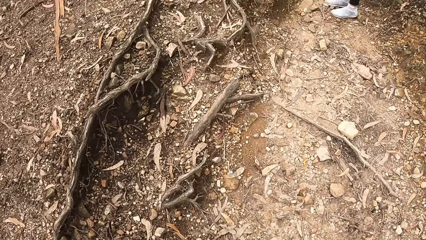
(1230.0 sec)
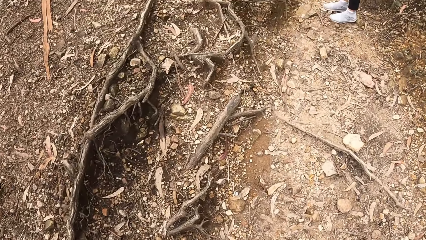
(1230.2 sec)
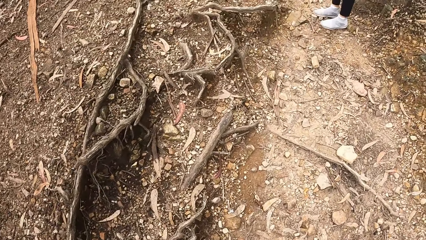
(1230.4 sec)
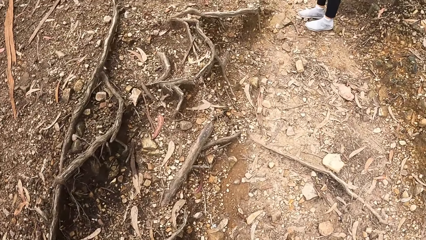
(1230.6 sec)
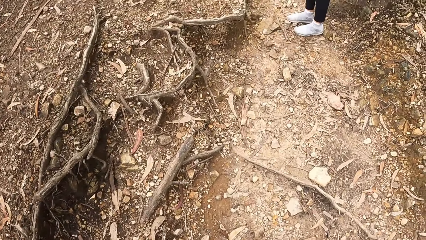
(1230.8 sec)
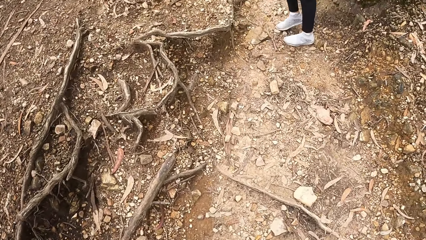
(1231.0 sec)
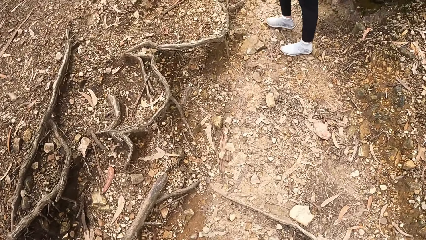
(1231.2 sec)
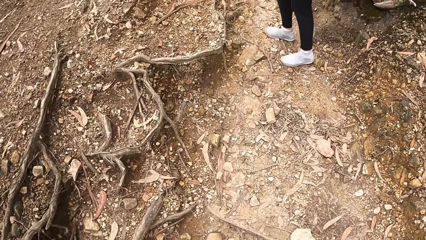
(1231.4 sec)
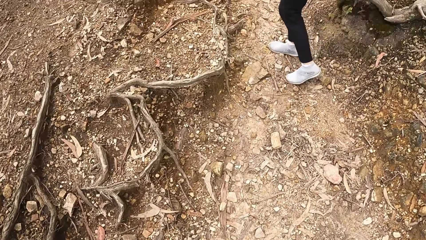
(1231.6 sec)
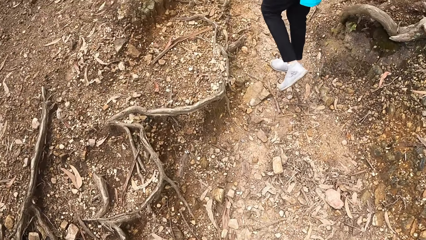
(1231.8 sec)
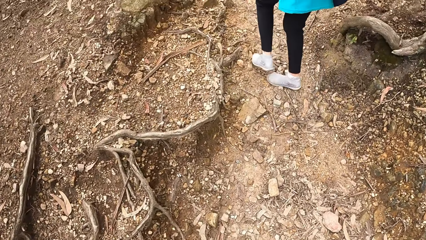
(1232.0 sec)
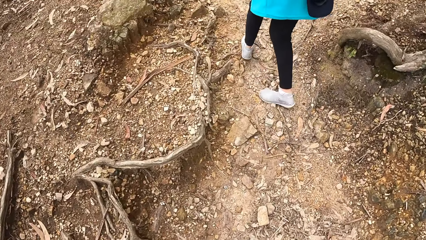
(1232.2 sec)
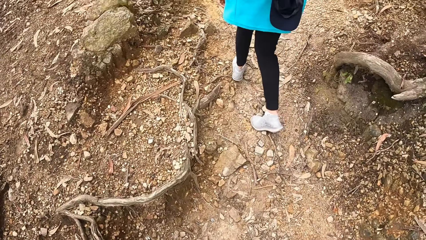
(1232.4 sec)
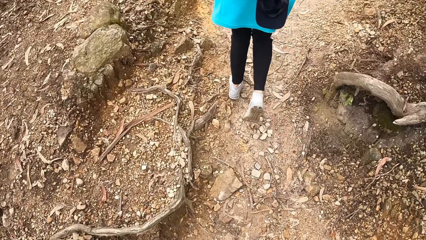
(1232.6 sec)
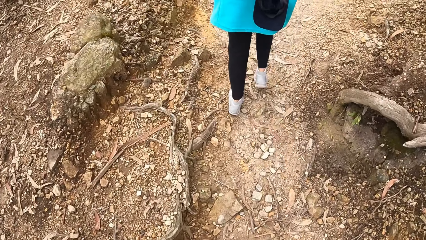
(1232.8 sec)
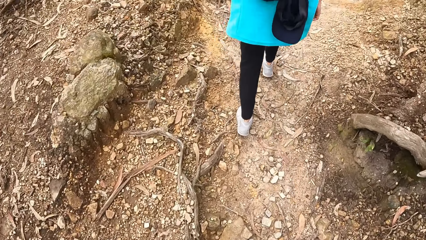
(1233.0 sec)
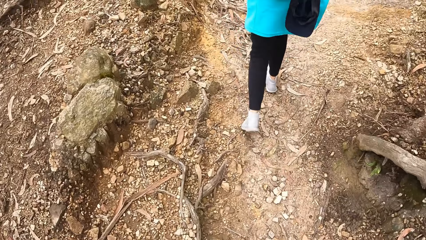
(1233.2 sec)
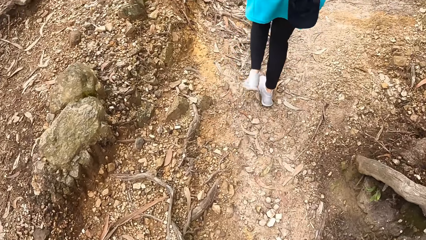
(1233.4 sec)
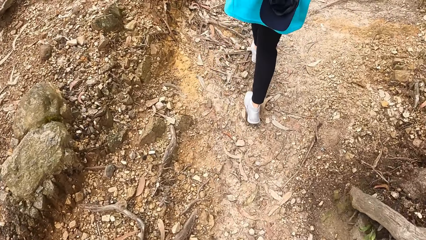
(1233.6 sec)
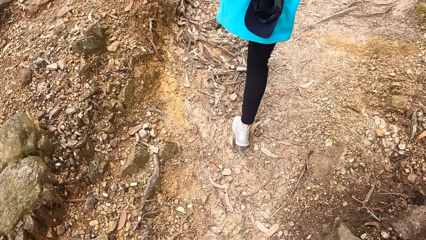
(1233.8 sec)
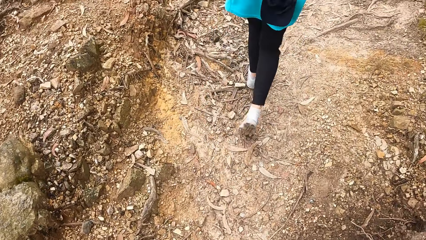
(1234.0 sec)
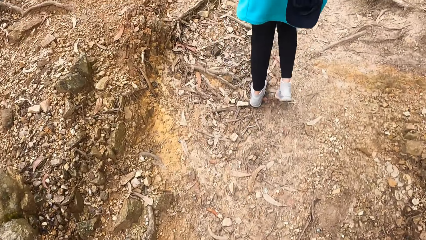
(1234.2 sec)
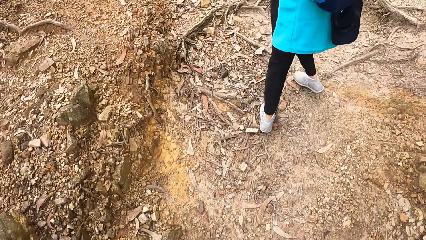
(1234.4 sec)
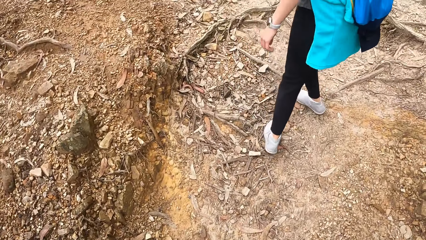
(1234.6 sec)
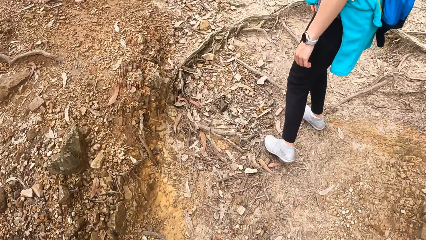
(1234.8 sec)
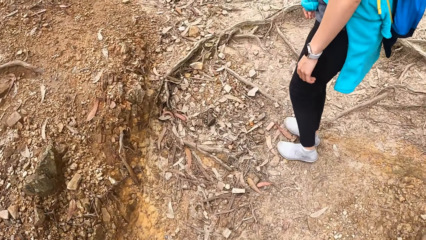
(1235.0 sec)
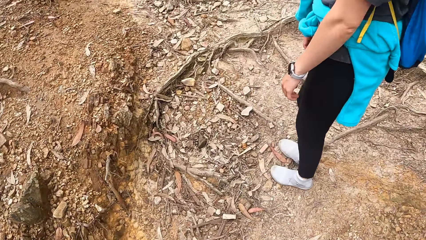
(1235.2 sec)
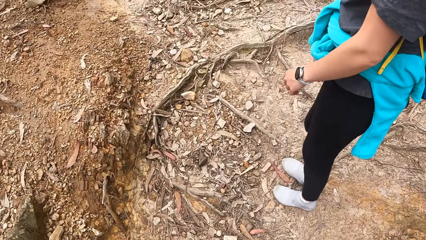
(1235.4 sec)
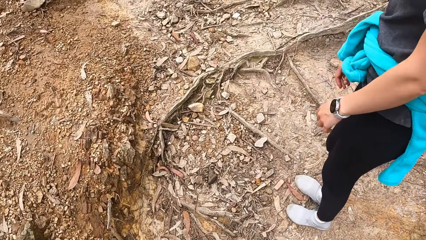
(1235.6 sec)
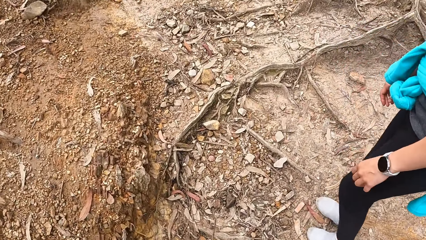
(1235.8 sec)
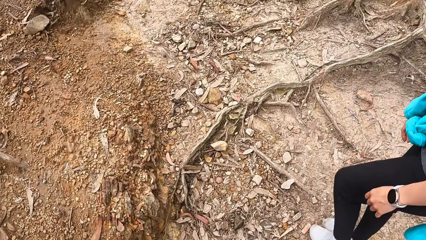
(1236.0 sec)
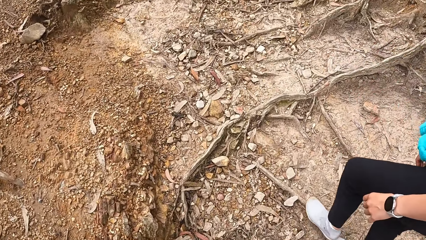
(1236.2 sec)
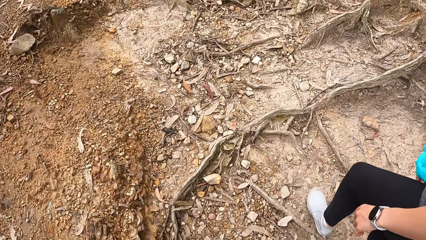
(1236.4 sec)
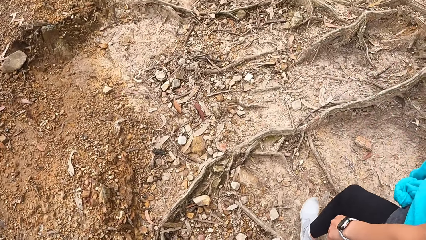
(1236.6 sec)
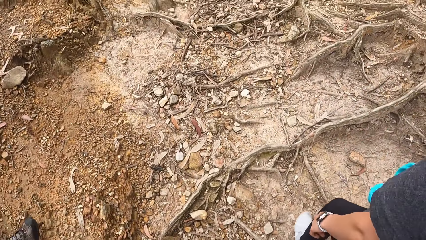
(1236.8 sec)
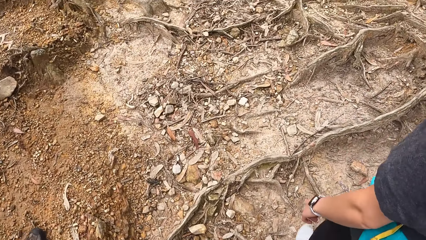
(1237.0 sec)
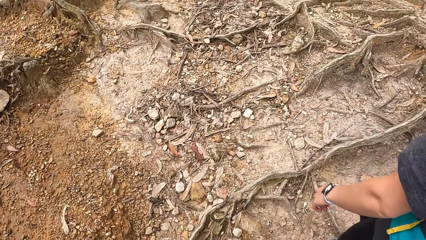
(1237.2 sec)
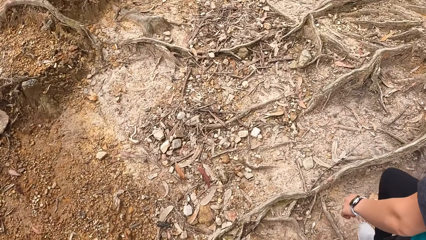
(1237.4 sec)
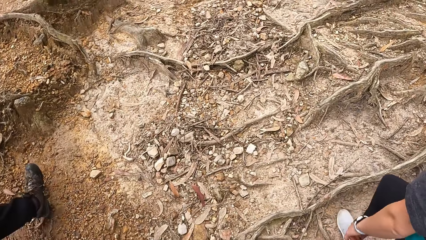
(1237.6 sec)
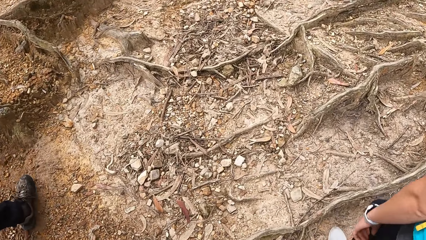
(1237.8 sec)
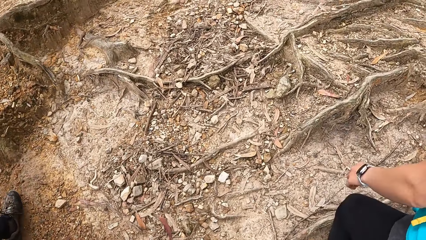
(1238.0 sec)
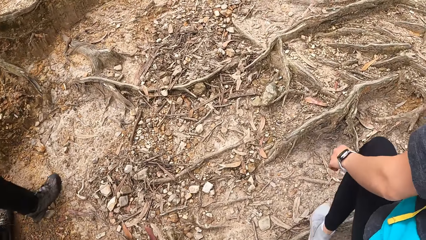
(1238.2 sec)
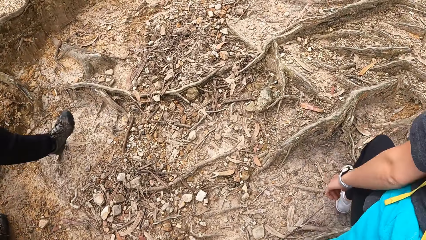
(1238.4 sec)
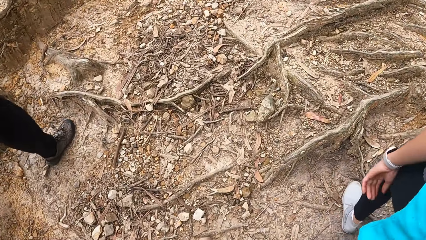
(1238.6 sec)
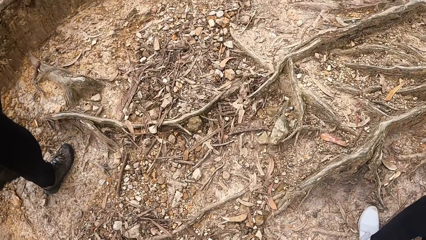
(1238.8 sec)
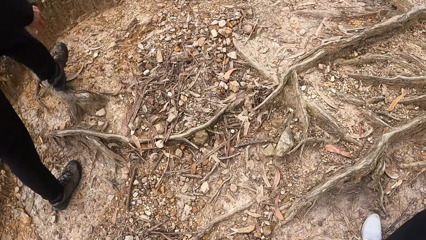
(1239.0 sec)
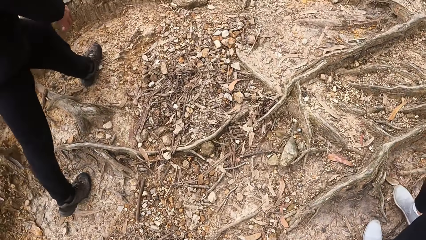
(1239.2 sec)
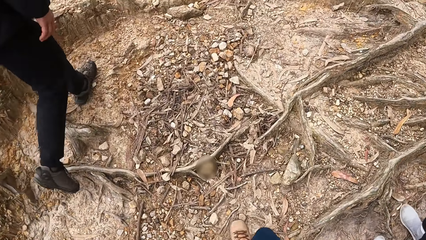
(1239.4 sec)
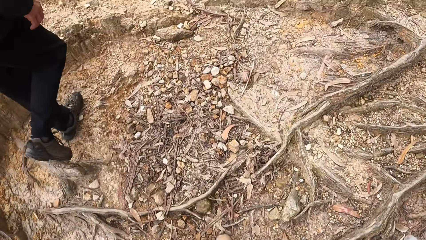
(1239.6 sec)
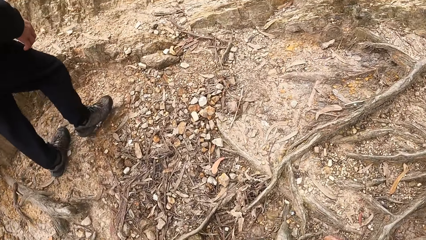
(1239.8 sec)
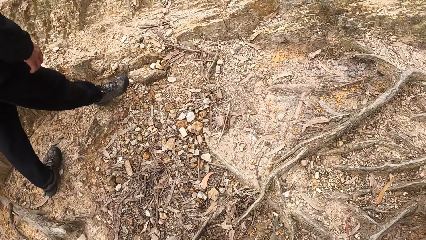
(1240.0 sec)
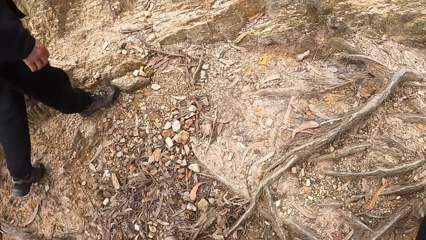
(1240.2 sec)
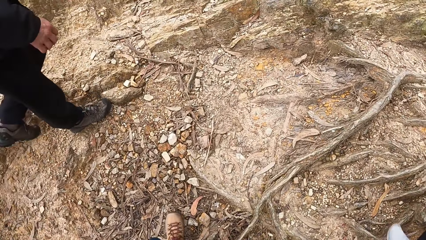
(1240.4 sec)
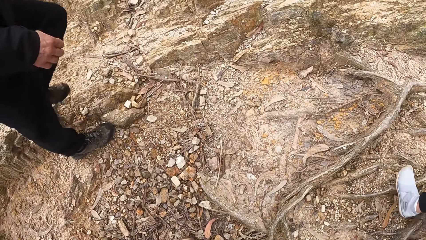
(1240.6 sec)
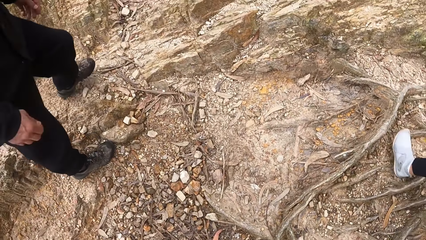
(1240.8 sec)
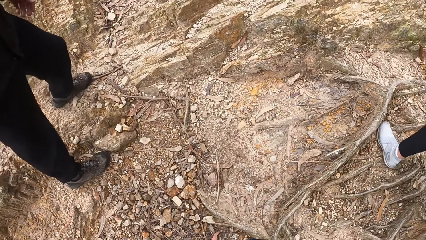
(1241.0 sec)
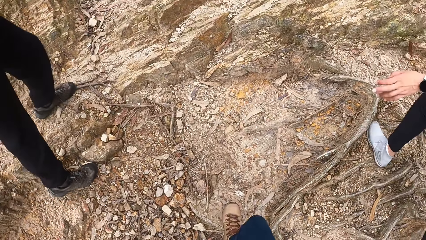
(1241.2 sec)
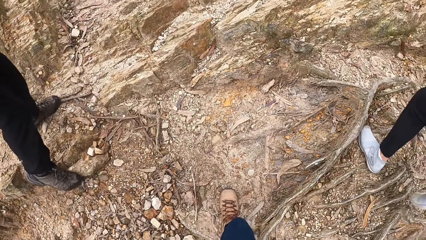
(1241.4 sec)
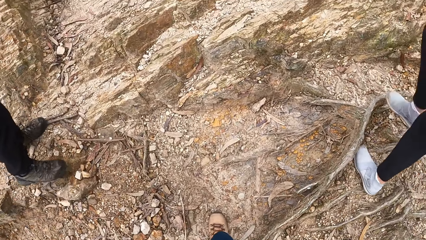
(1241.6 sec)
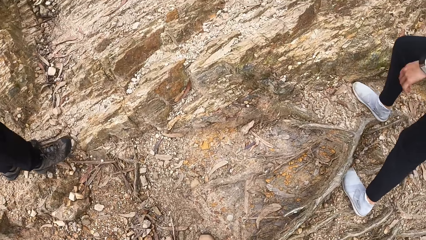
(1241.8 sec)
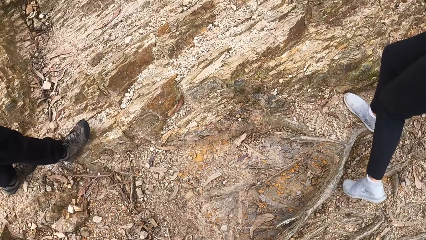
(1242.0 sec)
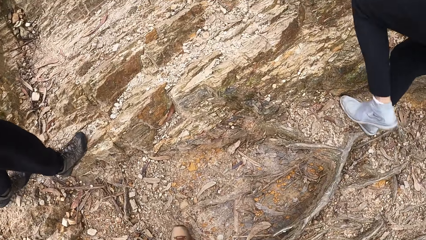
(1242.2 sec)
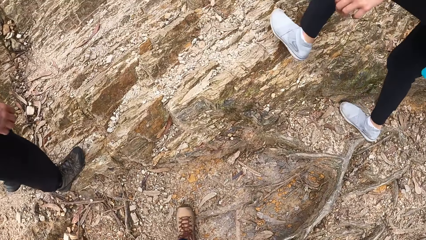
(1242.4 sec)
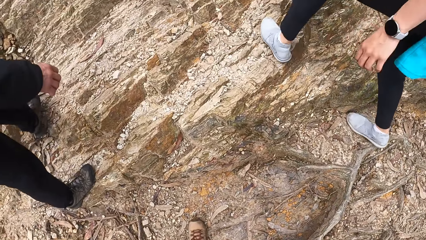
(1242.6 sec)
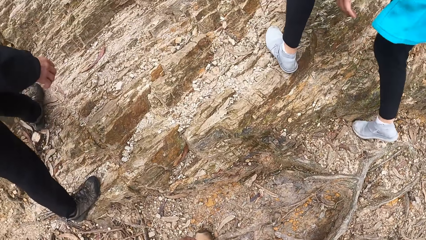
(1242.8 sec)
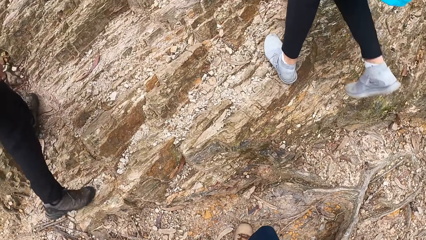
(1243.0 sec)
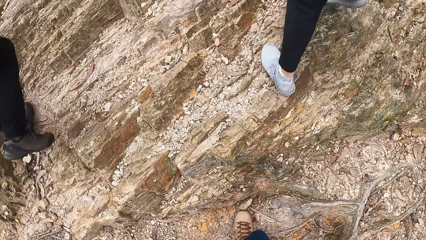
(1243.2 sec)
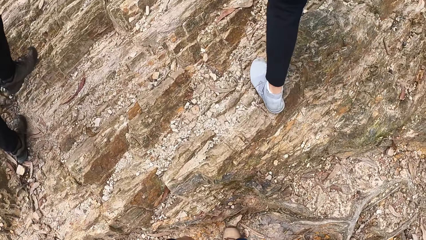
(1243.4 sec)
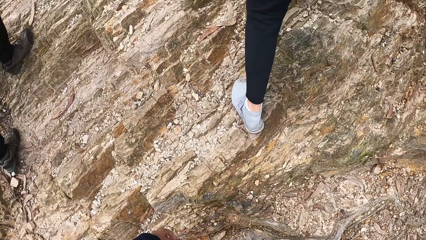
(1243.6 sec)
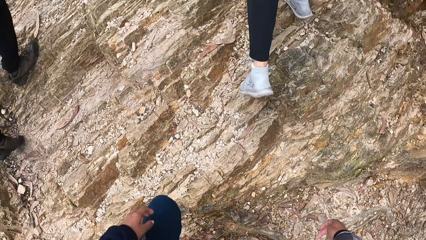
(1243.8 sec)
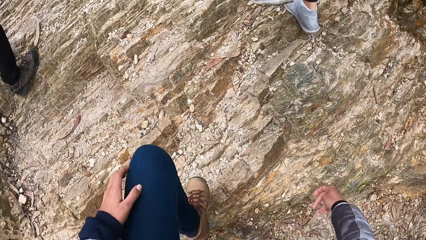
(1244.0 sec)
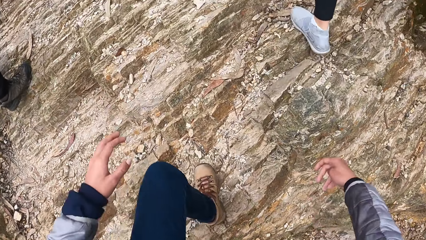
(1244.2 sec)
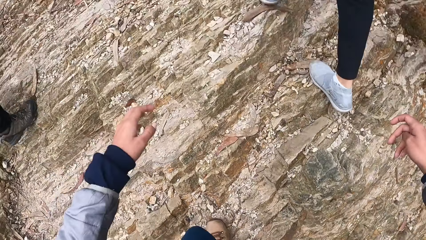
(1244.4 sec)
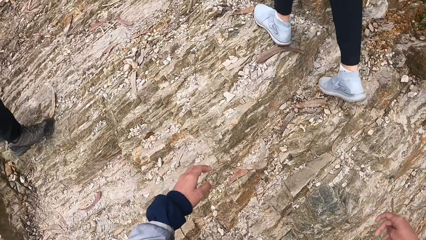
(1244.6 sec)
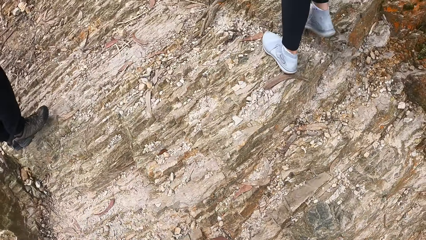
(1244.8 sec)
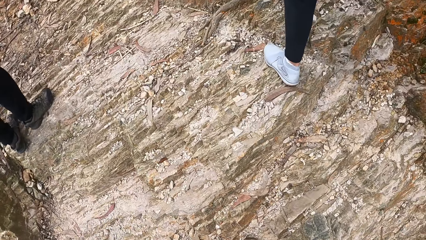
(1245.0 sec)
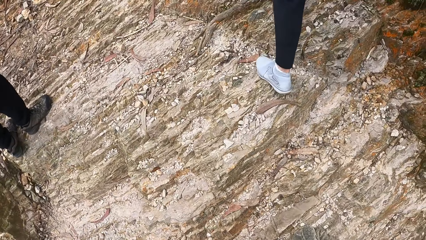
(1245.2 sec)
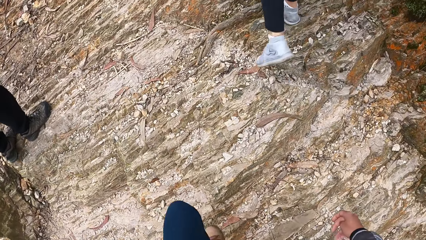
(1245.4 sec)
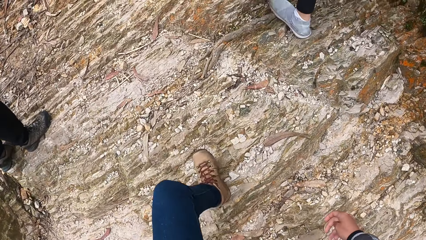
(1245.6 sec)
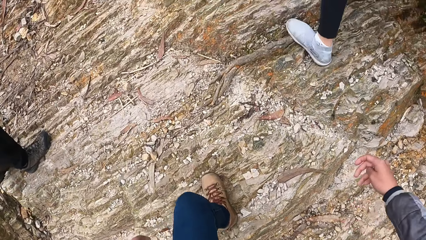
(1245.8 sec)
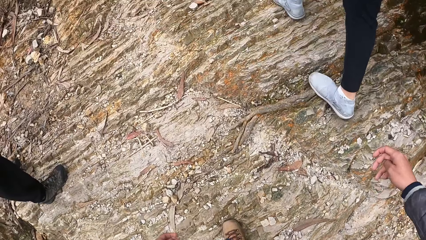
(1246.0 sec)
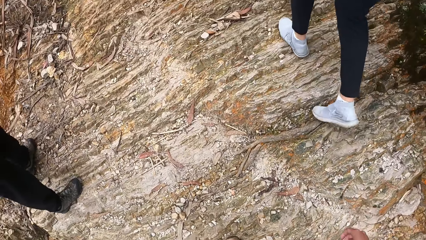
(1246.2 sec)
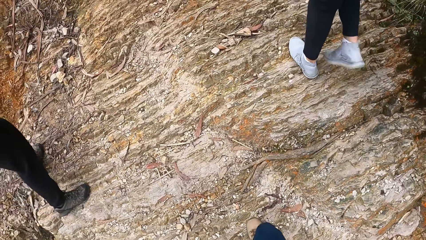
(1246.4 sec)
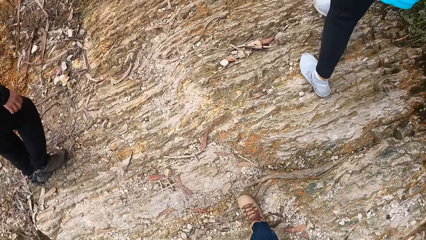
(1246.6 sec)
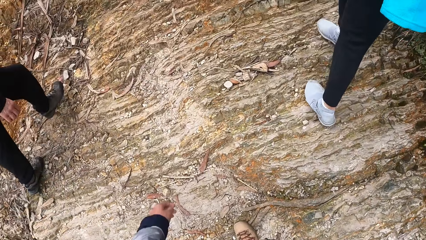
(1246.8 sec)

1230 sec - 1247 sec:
The camera wearer walks on the forest with the team. They look at a woman. They walk on the forest with the team. They converse with the woman. They look at a man. They walk around the forest with the man.
